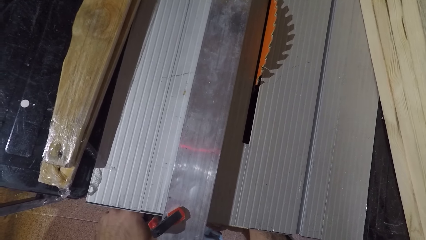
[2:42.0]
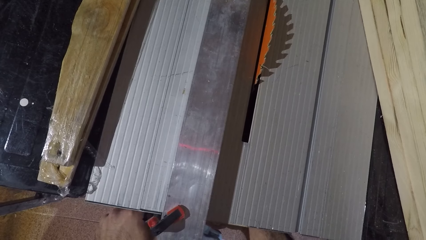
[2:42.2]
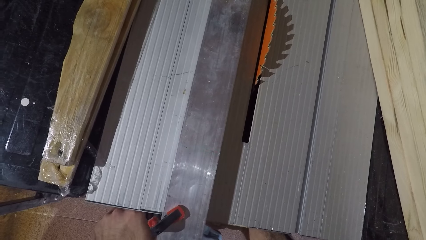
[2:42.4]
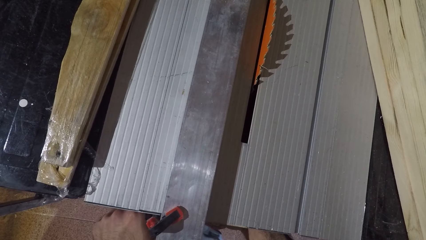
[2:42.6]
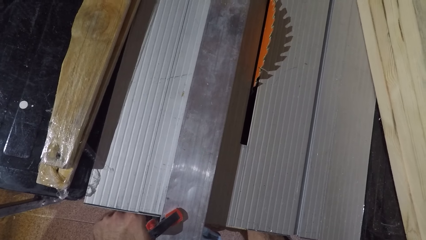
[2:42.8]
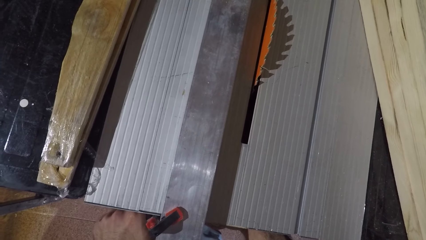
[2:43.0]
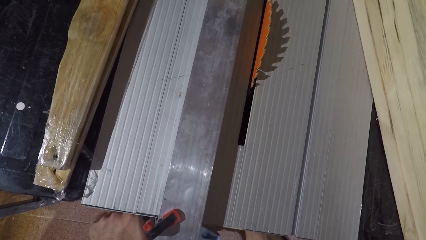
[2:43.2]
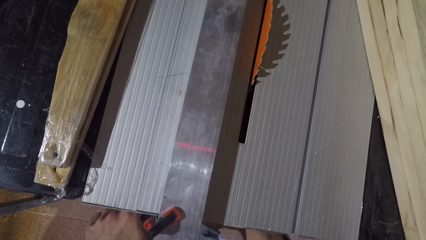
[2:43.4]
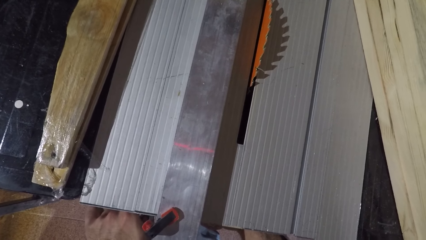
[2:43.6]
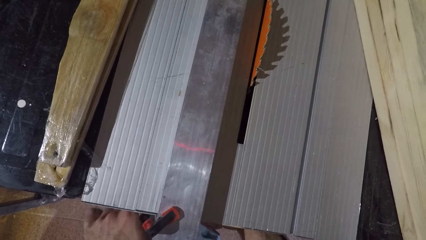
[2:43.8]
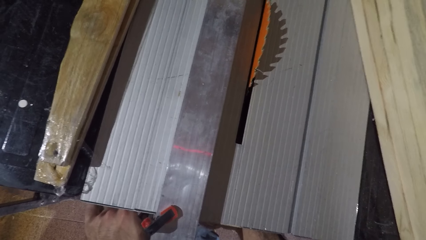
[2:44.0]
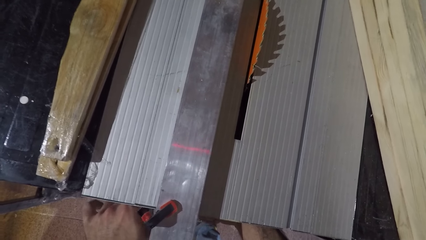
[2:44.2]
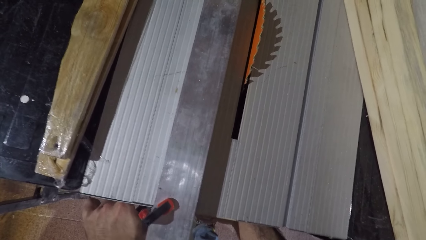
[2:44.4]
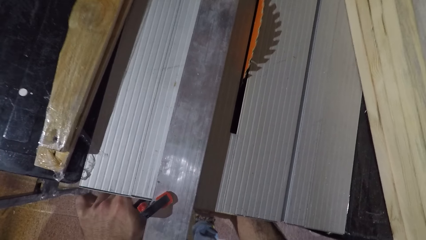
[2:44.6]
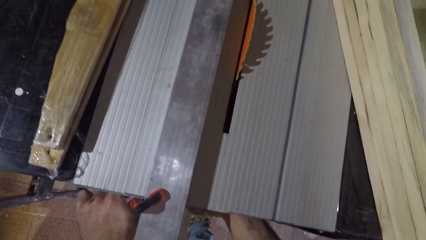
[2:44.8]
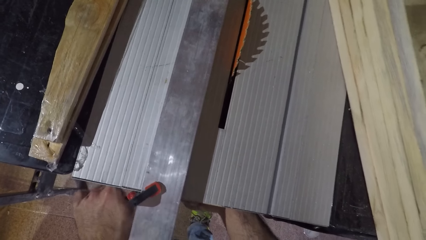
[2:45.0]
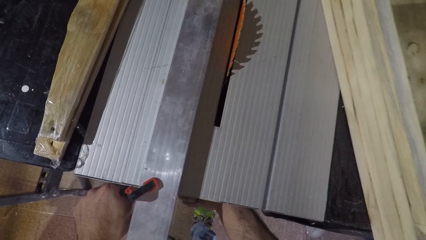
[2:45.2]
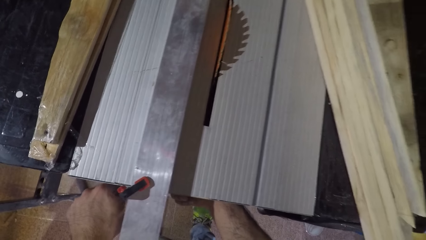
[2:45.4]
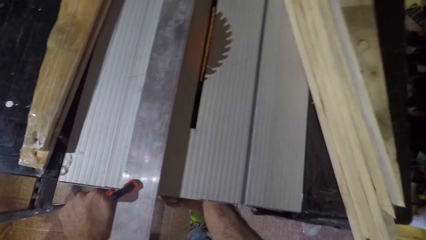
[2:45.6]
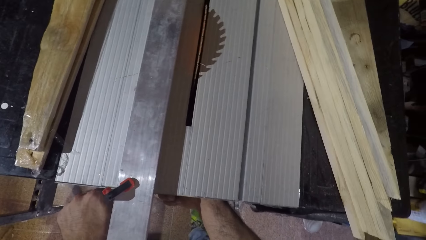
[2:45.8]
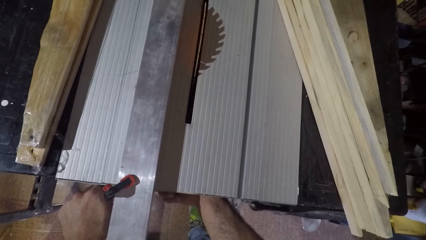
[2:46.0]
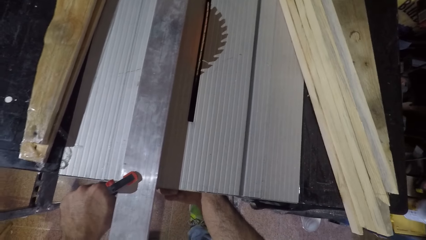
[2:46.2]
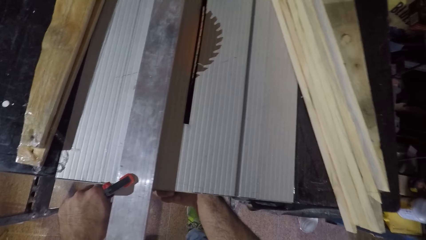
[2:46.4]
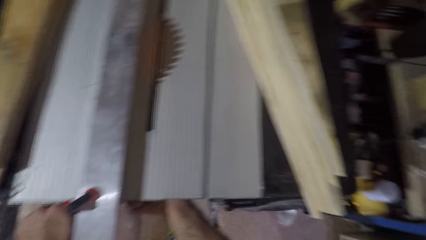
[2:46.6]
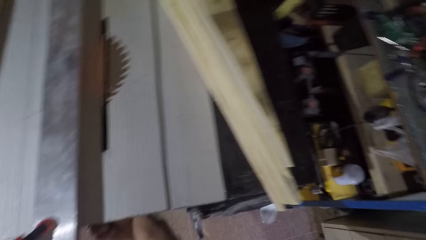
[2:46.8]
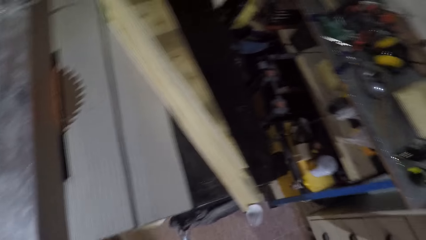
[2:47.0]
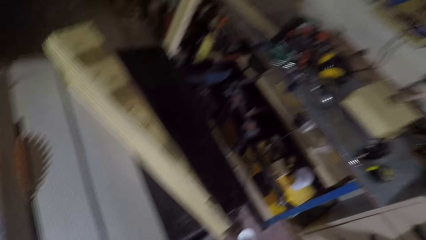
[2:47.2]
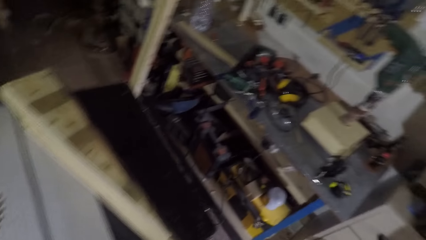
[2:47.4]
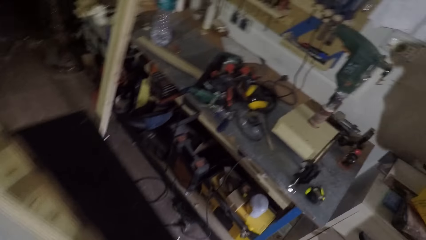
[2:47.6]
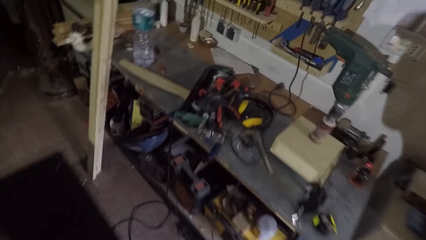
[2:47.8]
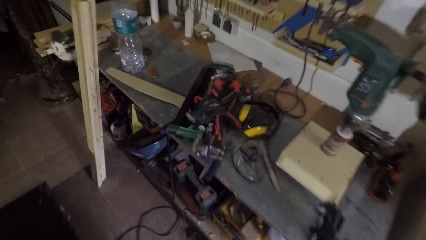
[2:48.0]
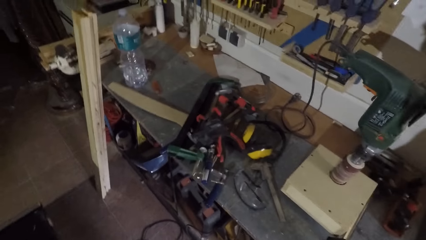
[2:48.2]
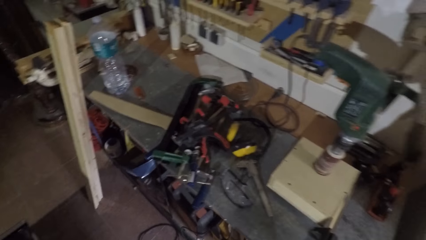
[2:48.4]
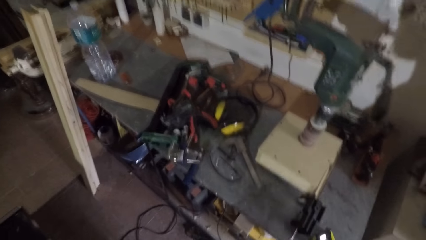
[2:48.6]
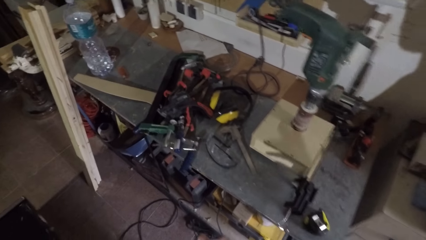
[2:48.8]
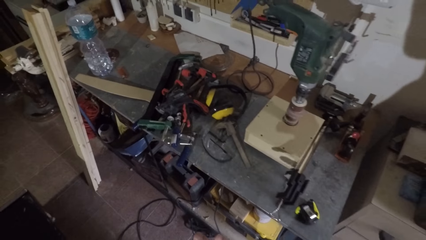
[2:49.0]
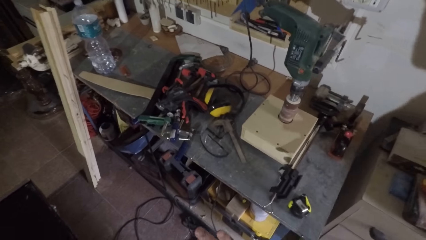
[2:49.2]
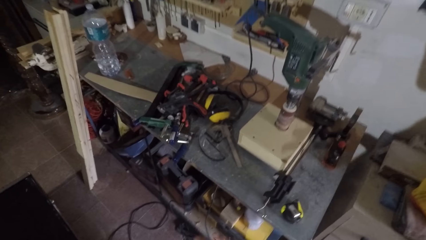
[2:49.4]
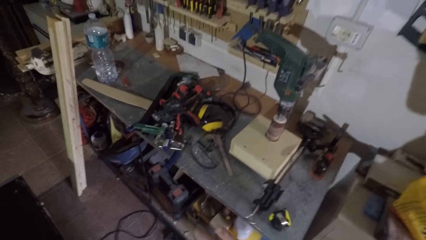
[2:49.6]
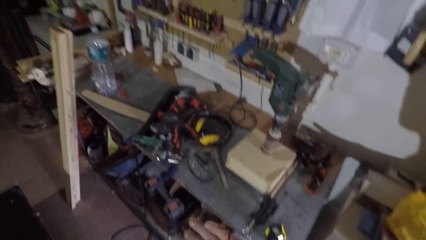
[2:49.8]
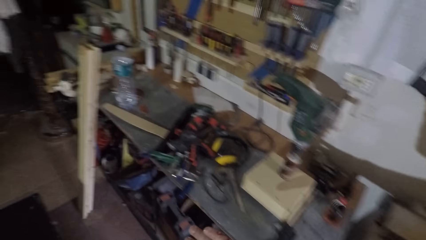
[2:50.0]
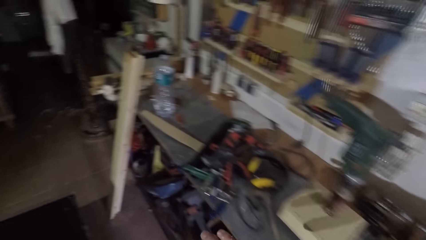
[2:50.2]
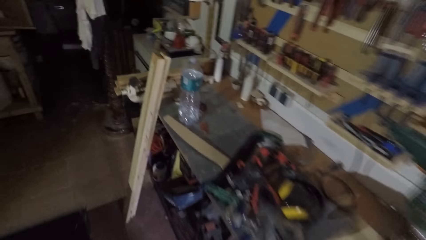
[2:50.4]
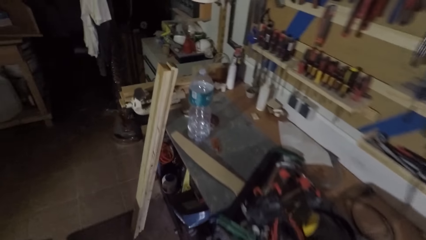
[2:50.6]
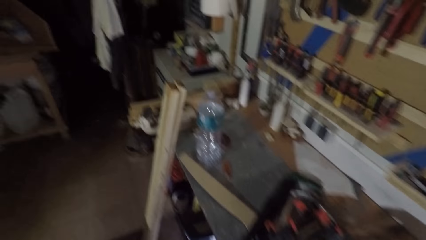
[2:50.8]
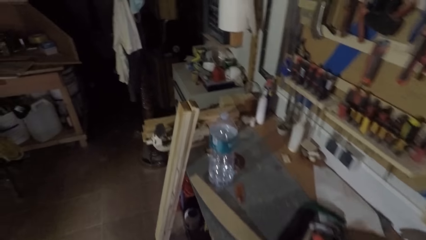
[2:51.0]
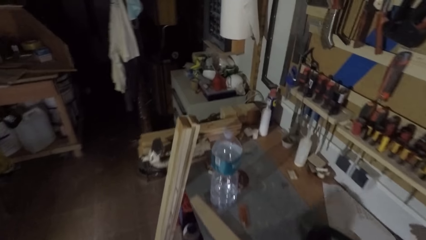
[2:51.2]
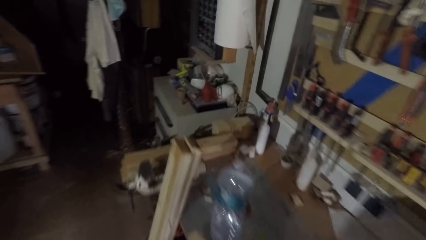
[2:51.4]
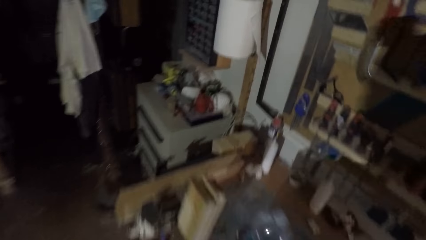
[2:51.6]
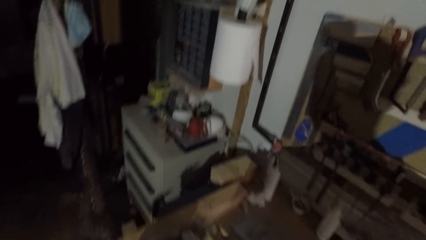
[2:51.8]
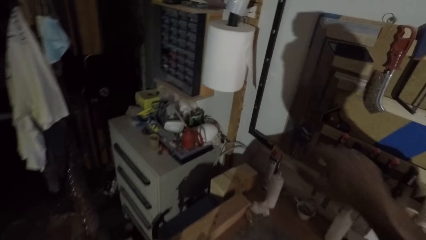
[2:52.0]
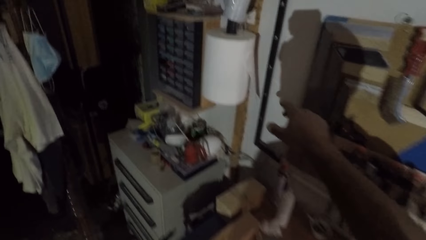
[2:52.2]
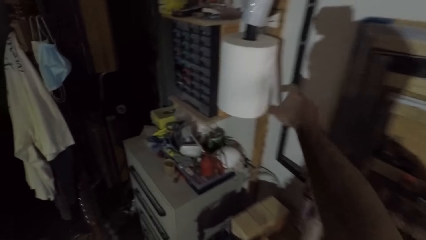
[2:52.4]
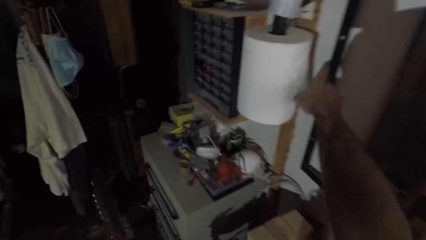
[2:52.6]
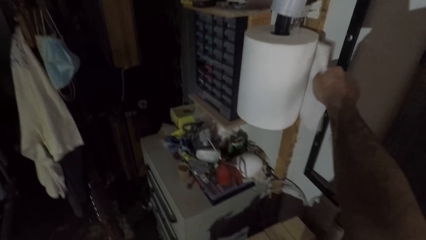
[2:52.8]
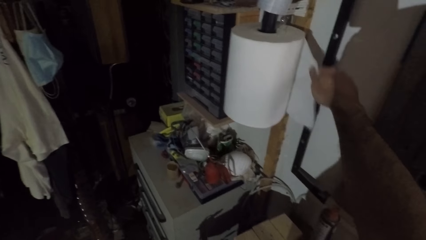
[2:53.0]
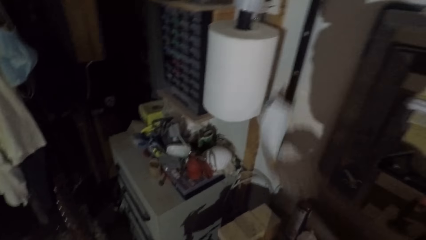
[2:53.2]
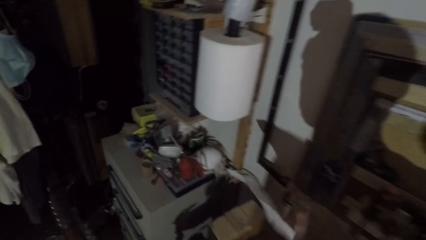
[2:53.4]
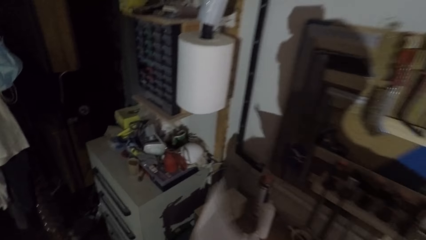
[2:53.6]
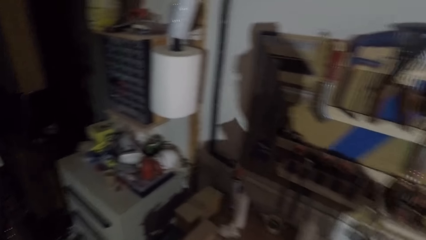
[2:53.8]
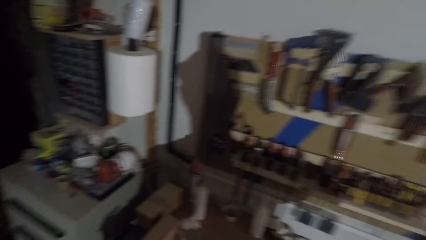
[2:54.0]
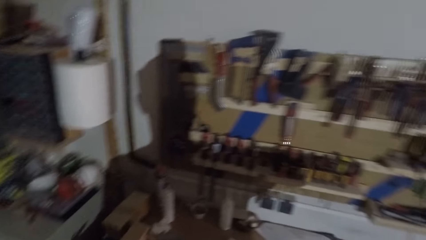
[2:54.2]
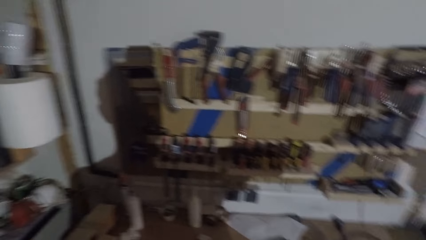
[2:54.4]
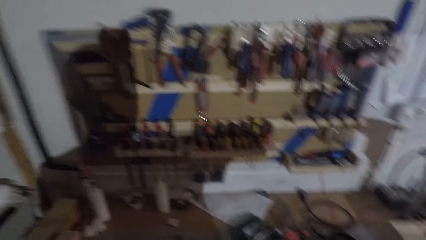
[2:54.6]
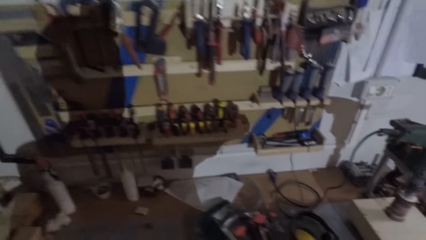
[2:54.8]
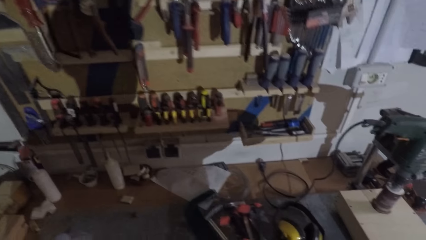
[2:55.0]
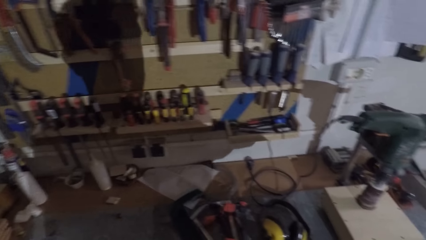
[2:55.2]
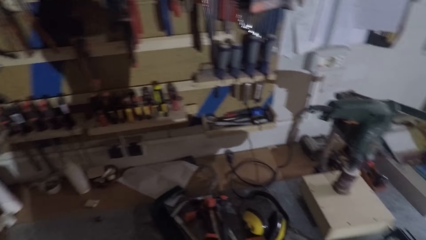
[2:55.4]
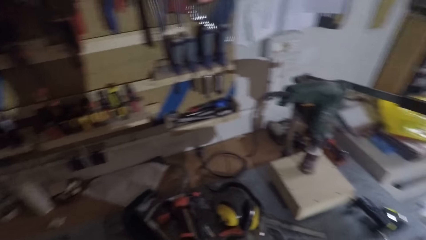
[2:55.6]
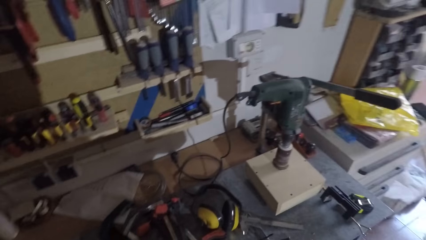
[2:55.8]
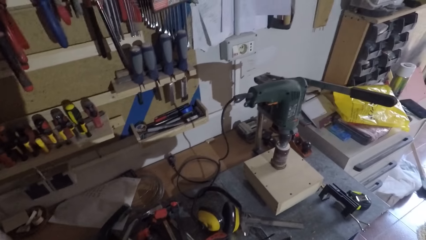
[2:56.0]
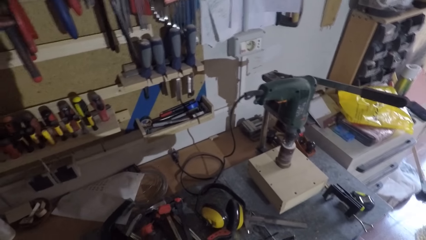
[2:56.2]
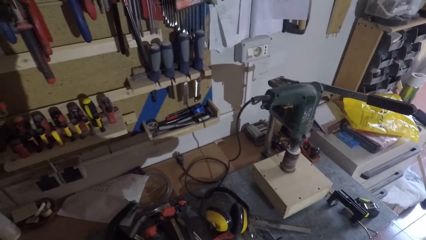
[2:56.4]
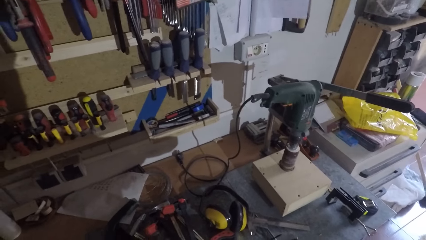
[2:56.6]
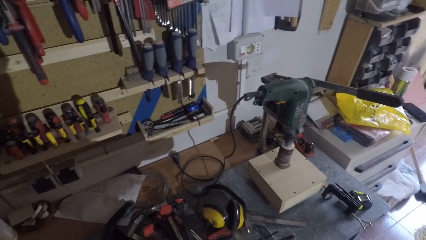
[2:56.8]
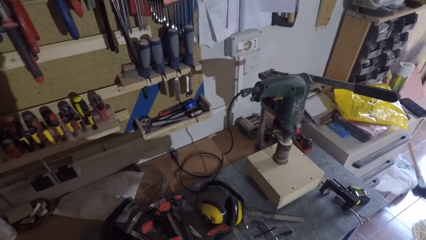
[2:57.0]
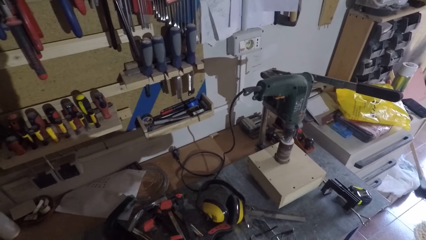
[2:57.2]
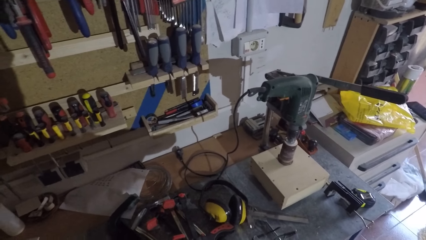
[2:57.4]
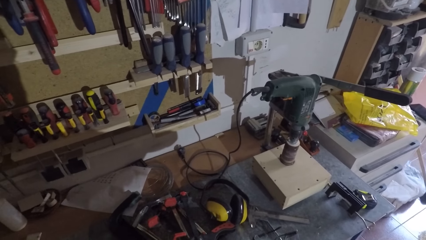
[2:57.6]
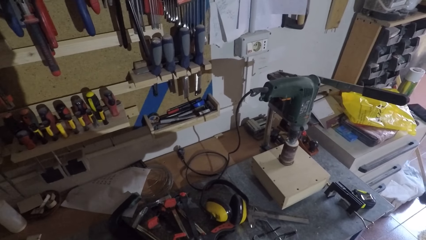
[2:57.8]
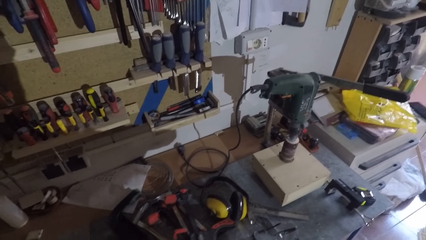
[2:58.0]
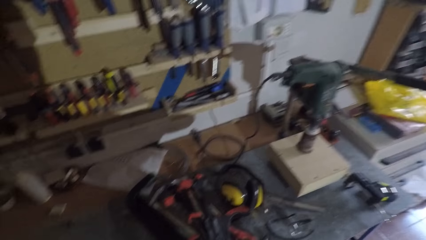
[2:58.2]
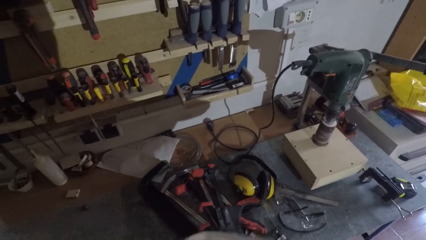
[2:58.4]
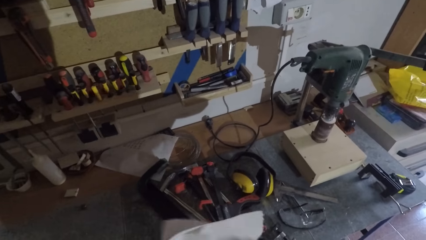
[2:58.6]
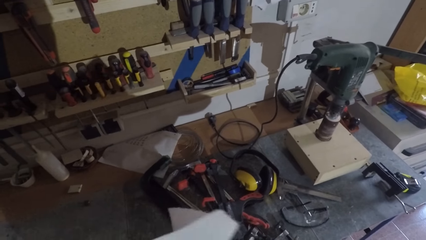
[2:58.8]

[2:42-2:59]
The camera wearer walks around the workshop. He tears a piece of tissue with his right hand. He cleans his hands with the tissue.
